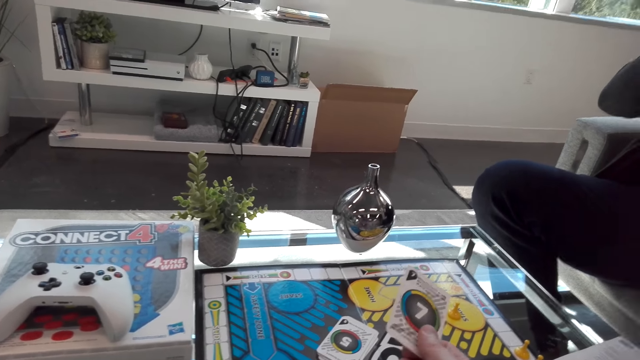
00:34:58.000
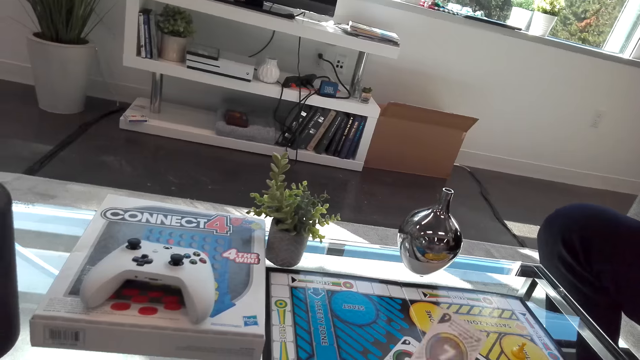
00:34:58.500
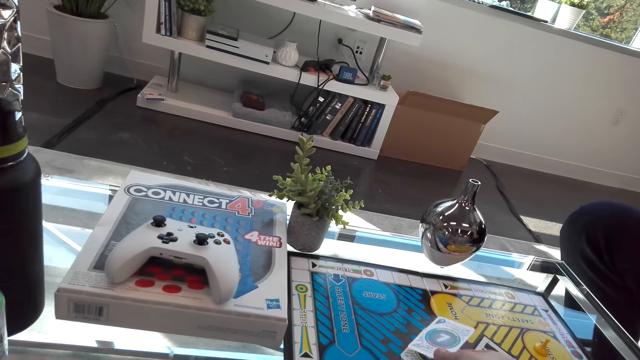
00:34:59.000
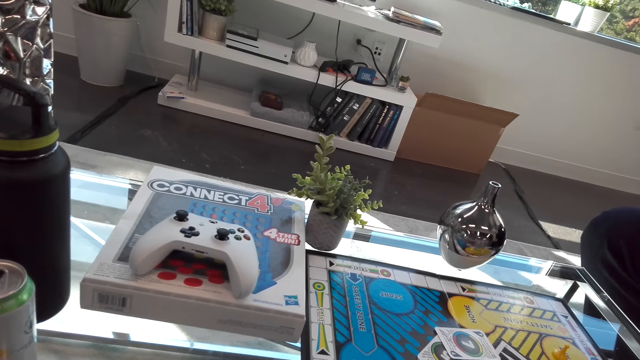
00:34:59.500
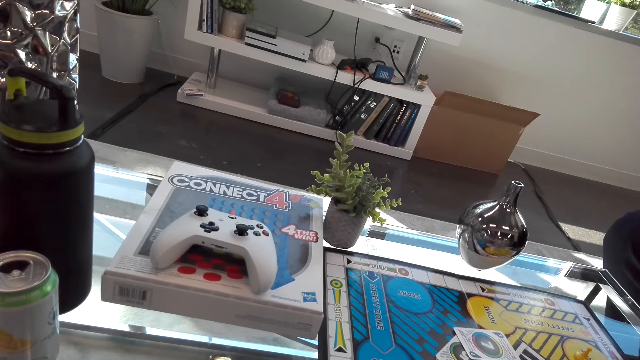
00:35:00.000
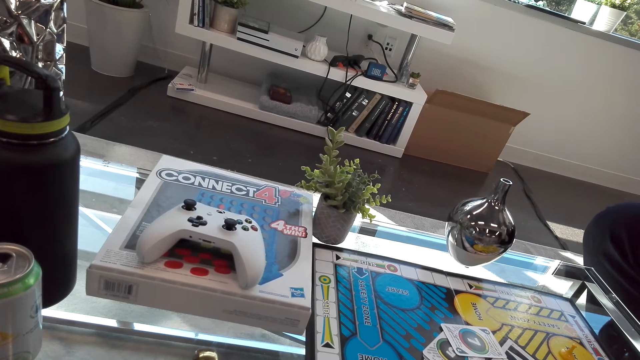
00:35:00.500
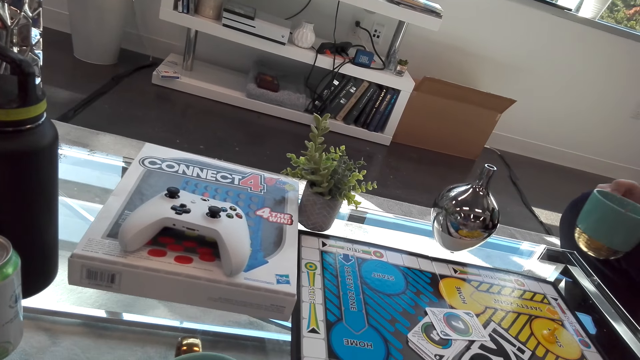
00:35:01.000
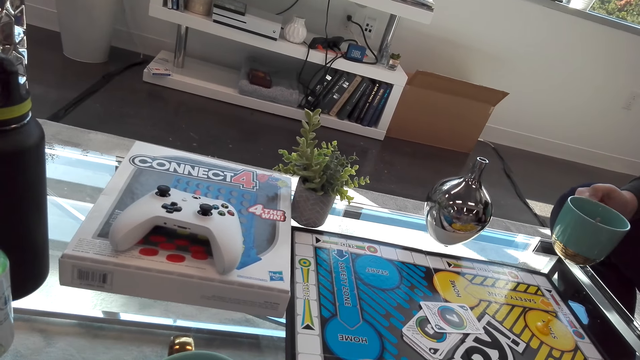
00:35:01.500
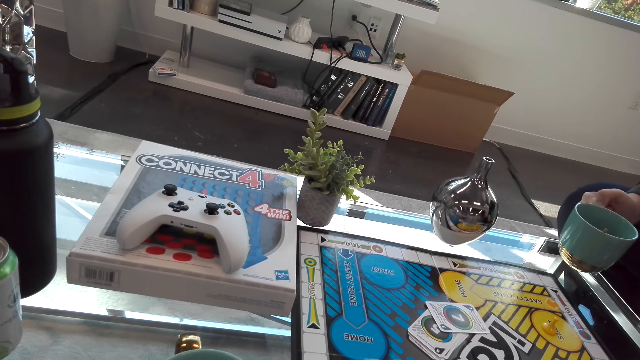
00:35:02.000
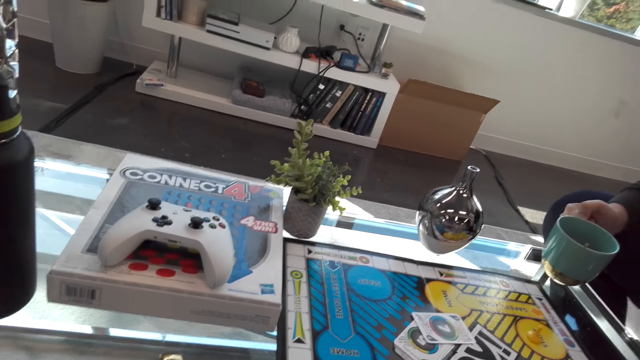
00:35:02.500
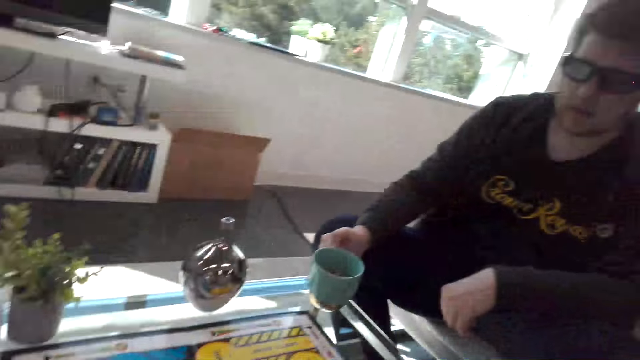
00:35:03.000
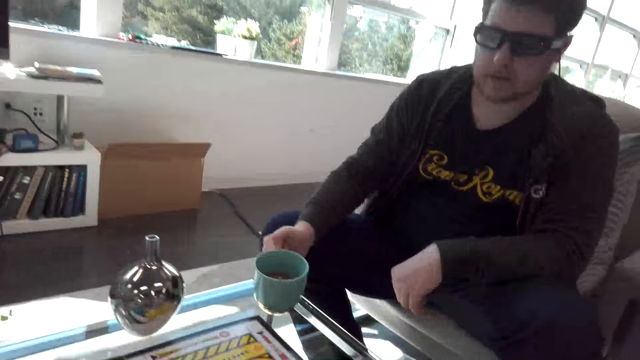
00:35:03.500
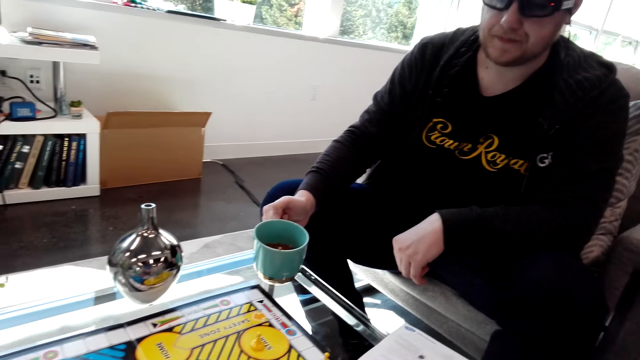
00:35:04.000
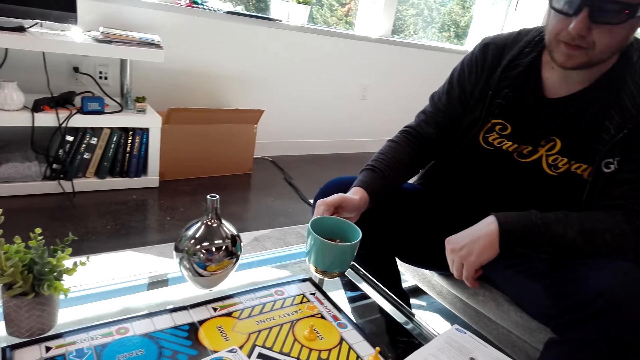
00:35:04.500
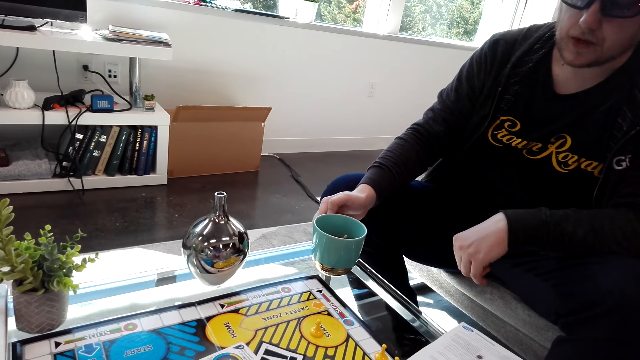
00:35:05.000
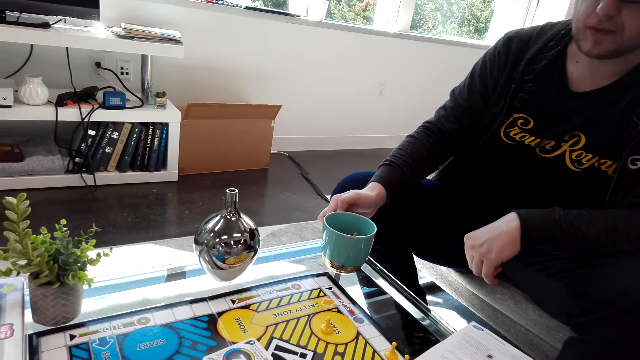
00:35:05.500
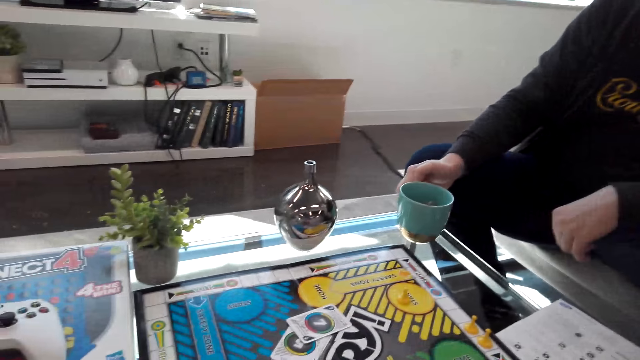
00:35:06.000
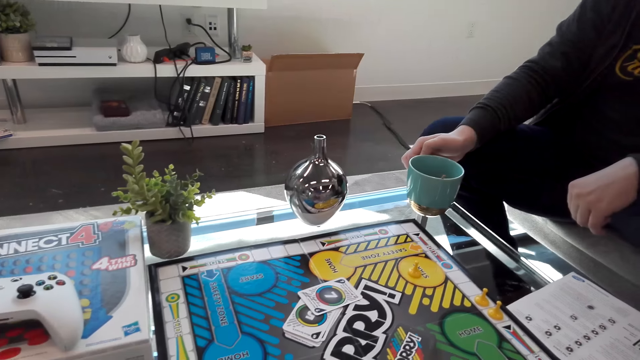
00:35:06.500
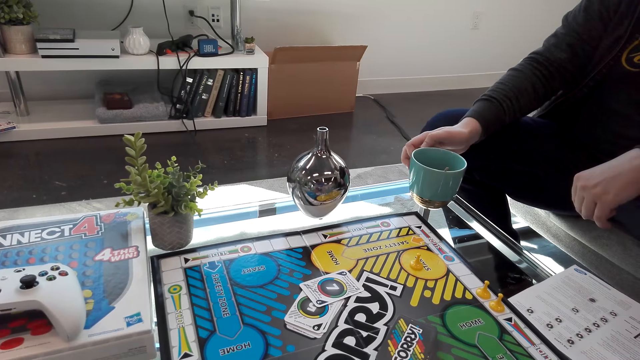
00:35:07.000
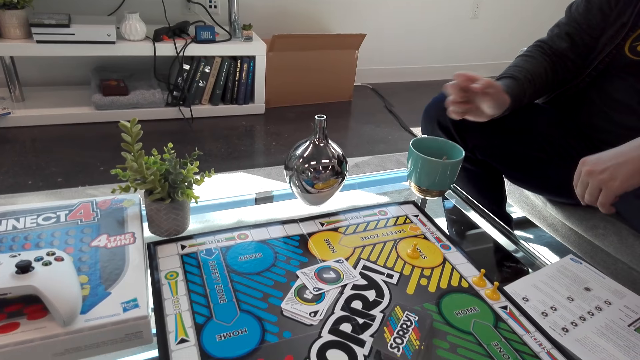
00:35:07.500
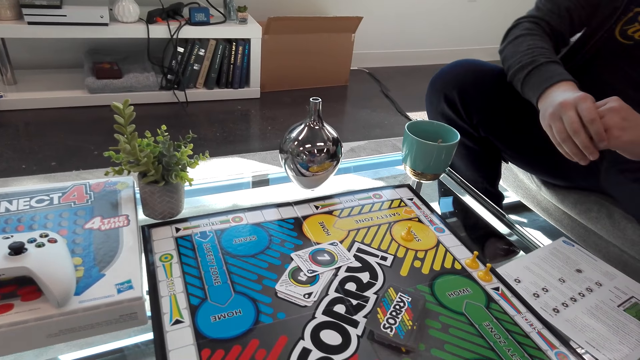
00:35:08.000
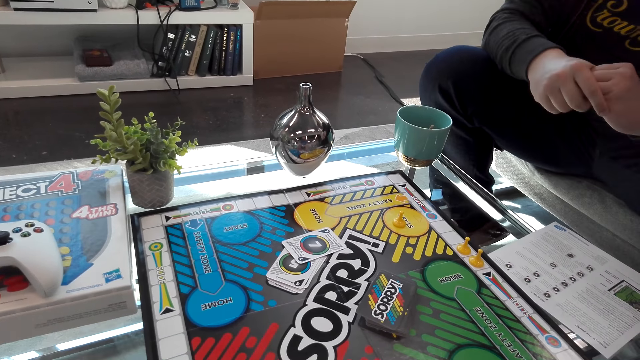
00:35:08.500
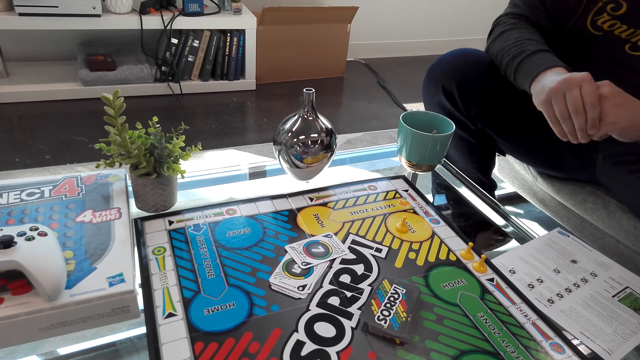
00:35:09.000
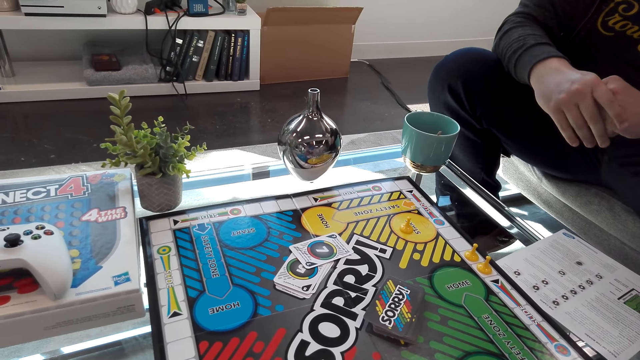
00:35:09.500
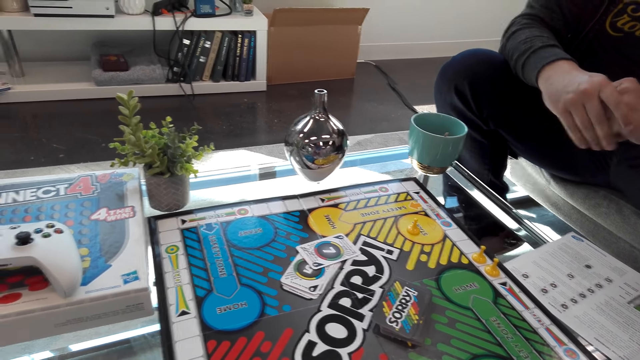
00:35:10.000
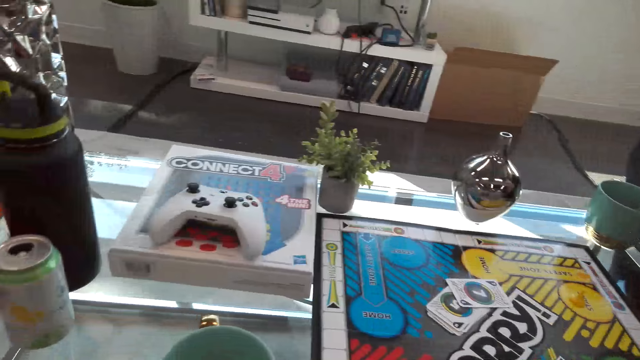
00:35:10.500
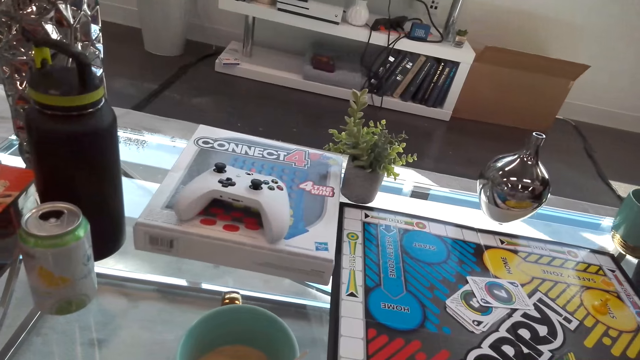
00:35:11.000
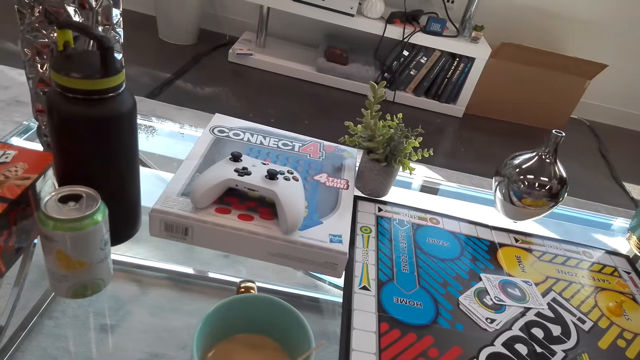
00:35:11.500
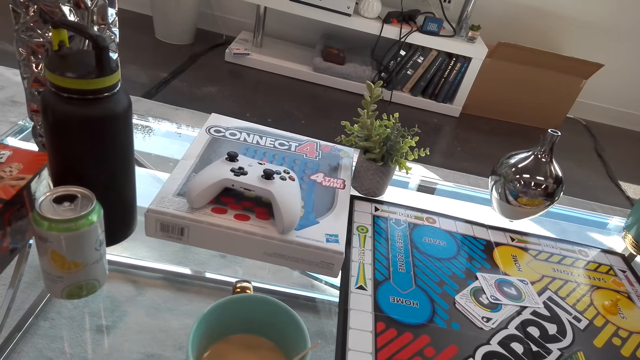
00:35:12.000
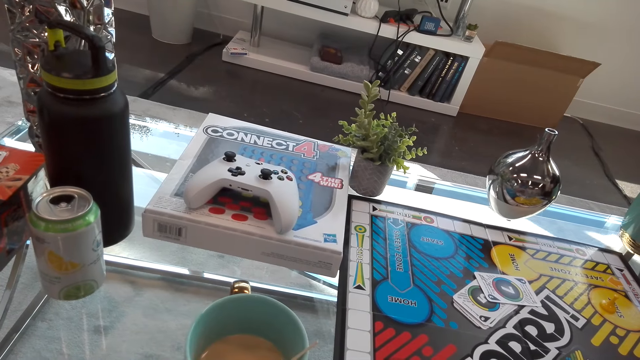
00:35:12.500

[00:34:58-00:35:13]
The camera wearer puts a card on the table. A man holds a mug. The man puts a cup of tea on the table. The man interacts with the camera wearer. The camera wearer looks around.

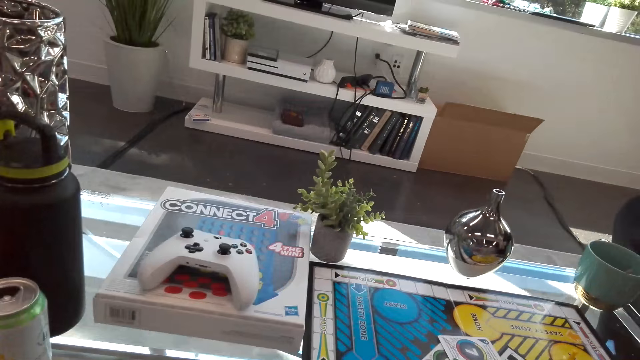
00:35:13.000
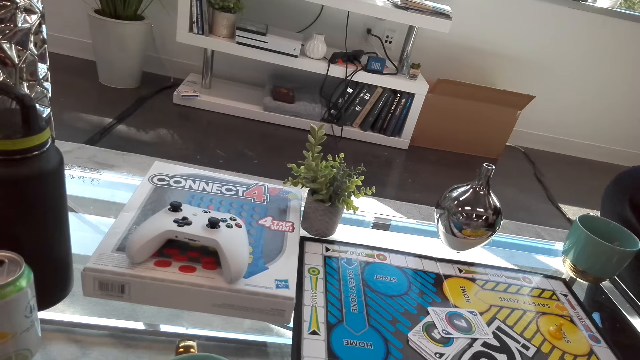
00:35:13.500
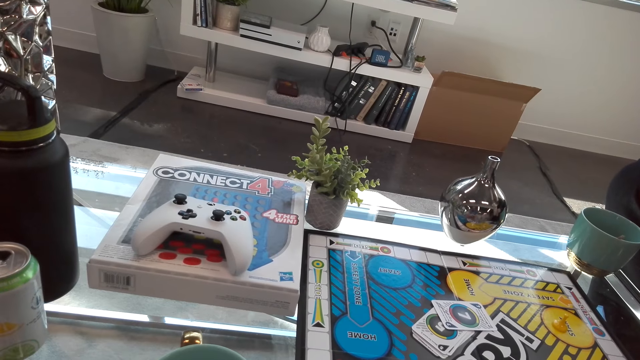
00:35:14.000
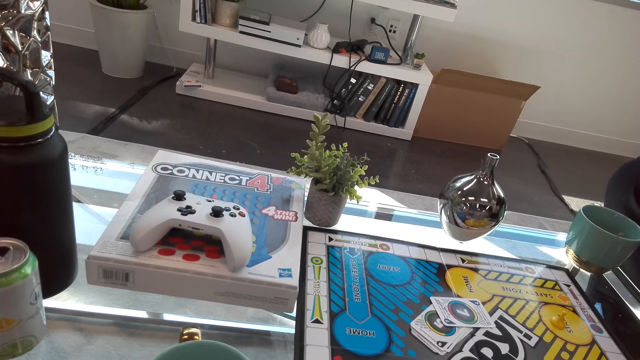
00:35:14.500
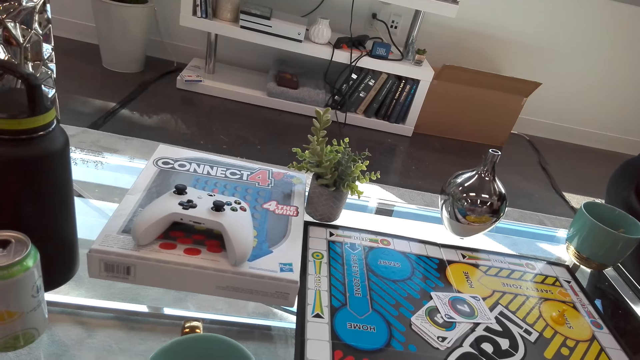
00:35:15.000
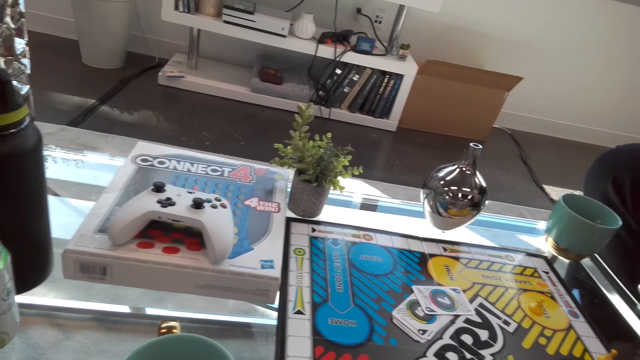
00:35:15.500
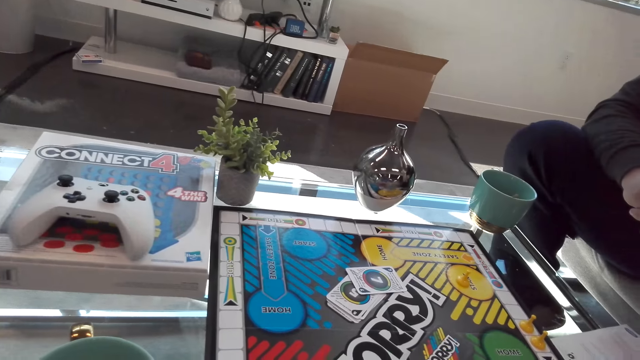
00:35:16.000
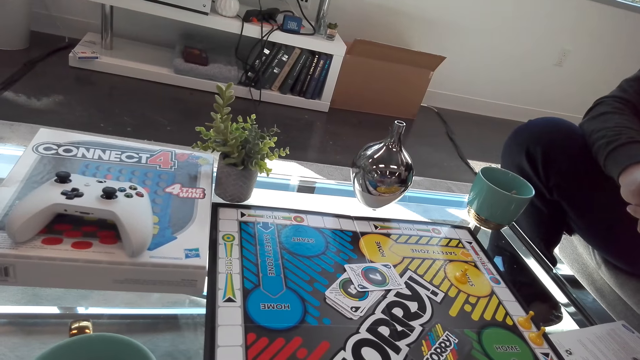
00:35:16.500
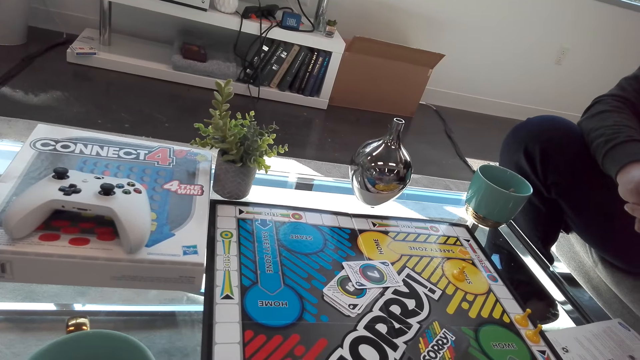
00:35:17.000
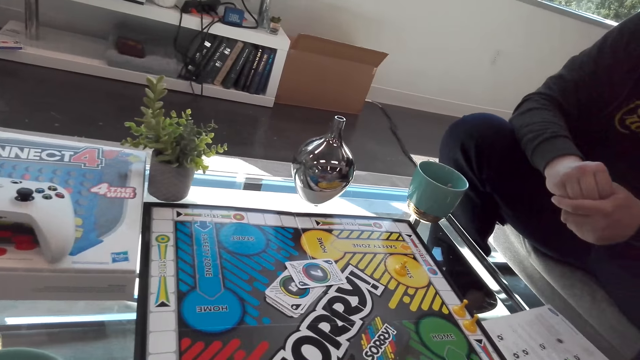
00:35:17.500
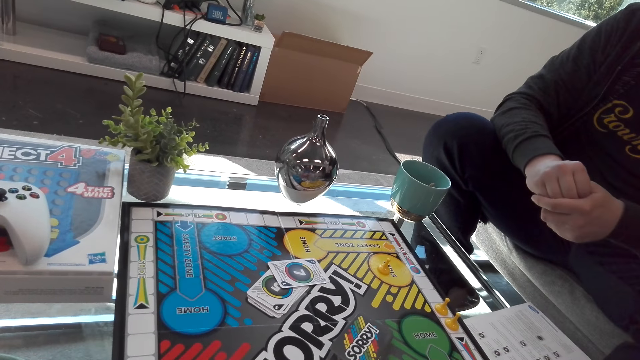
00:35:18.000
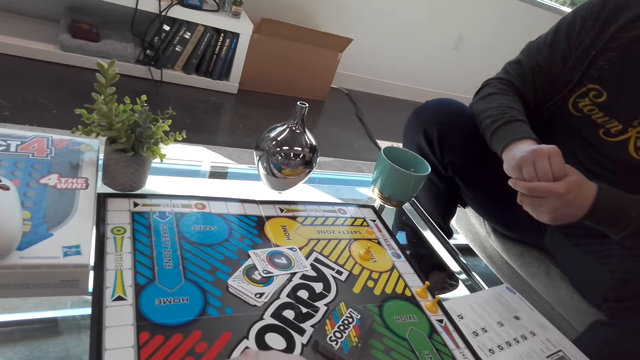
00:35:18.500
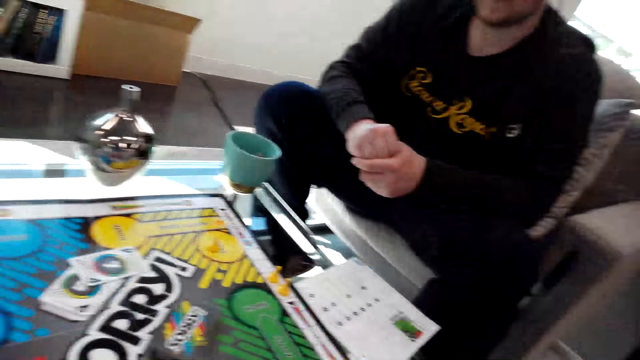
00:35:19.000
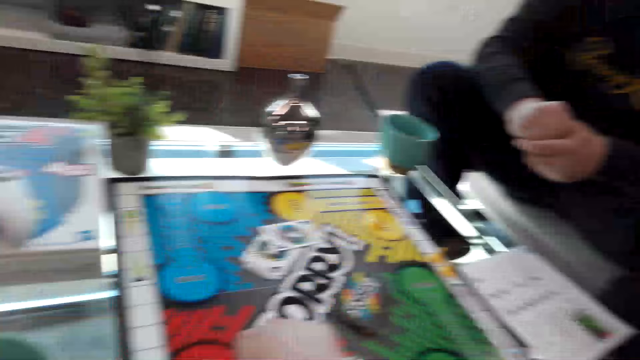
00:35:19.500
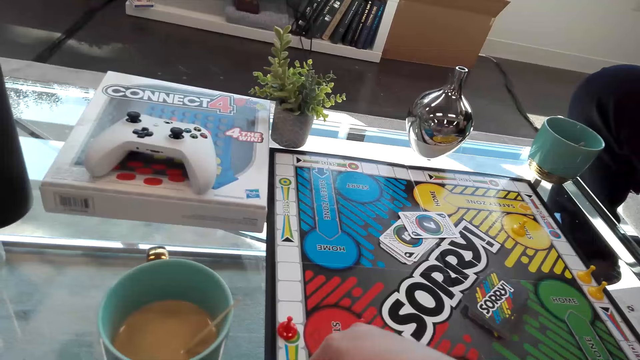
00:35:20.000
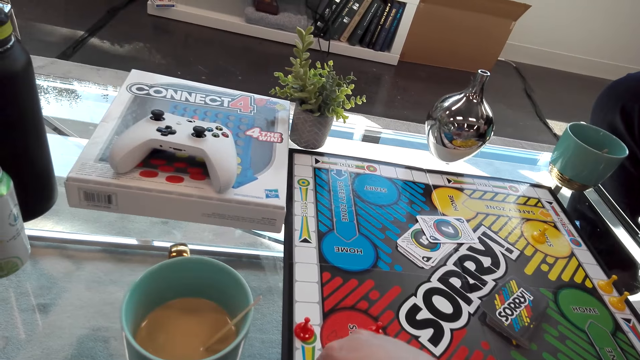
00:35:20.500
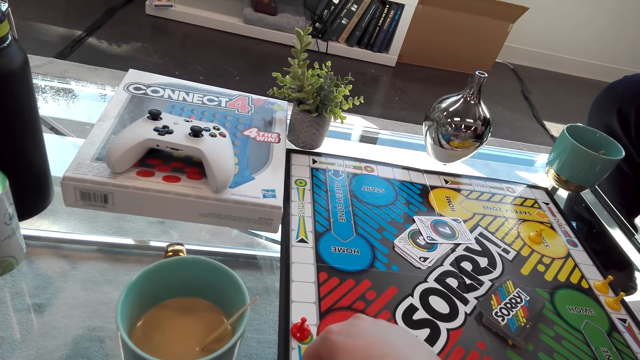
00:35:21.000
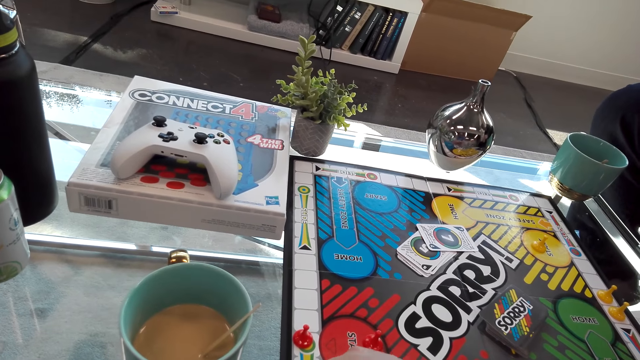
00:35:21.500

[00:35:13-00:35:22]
The camera wearer moves the dice on the board. They play the Sorry board game.
